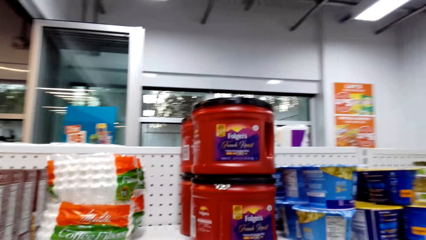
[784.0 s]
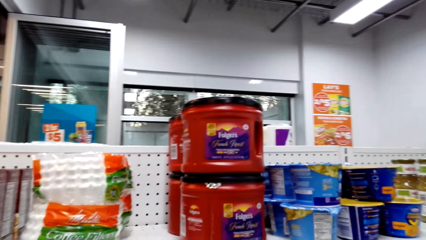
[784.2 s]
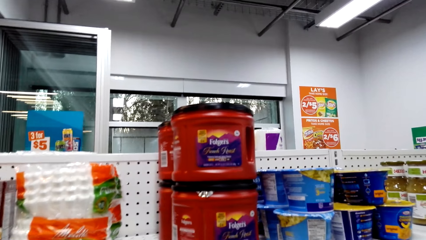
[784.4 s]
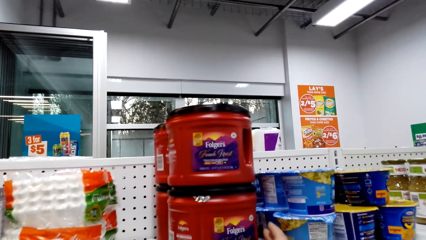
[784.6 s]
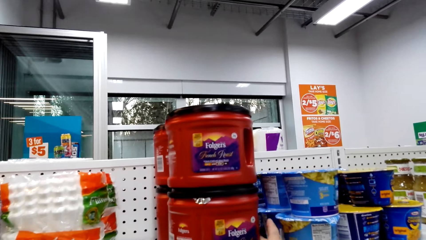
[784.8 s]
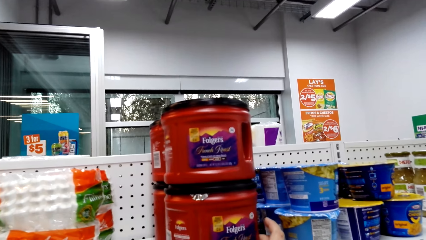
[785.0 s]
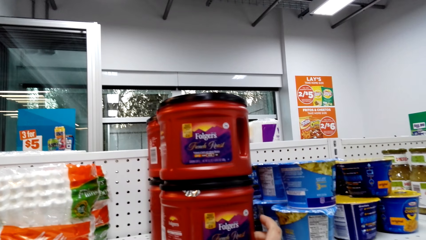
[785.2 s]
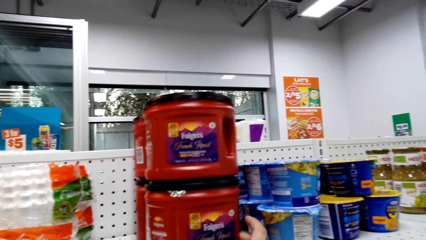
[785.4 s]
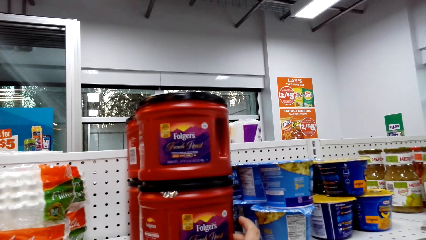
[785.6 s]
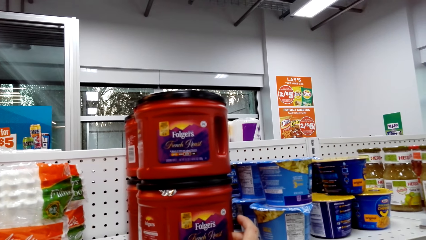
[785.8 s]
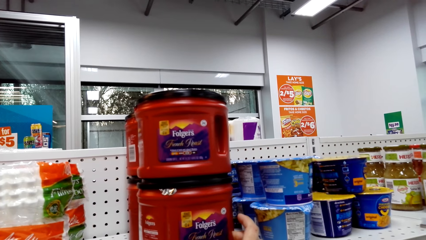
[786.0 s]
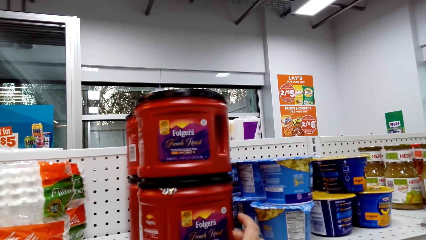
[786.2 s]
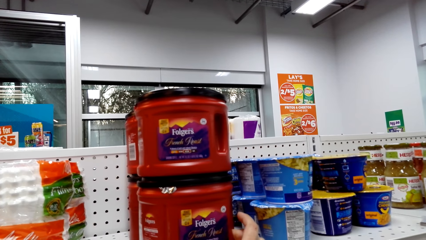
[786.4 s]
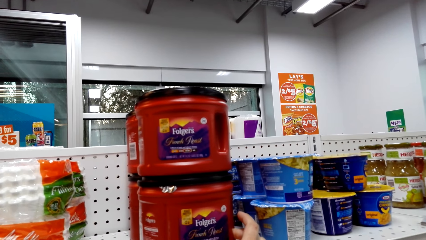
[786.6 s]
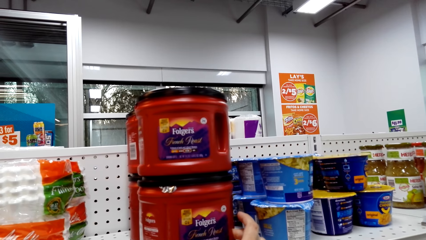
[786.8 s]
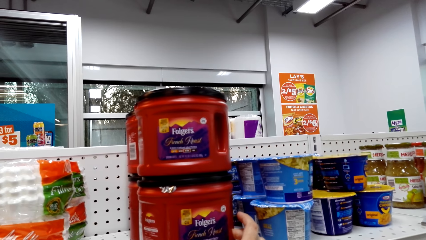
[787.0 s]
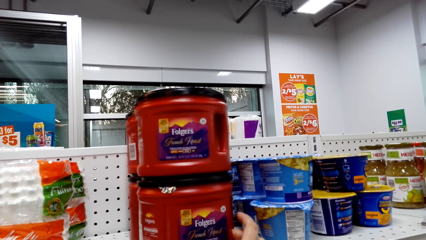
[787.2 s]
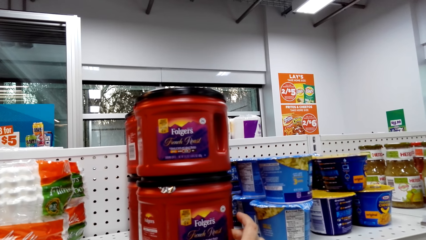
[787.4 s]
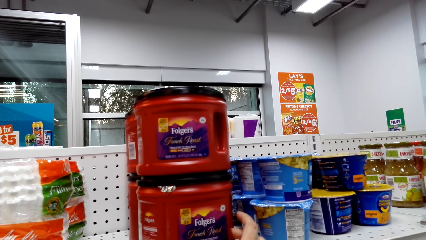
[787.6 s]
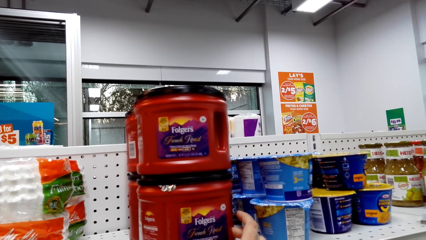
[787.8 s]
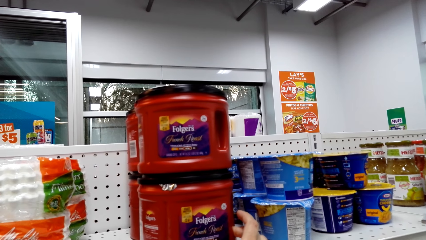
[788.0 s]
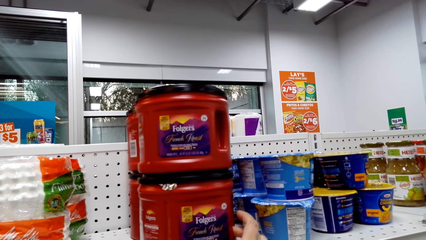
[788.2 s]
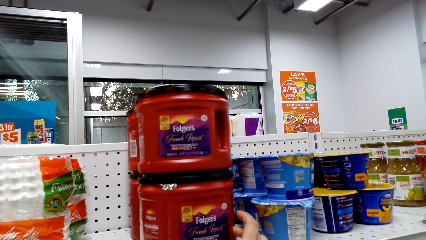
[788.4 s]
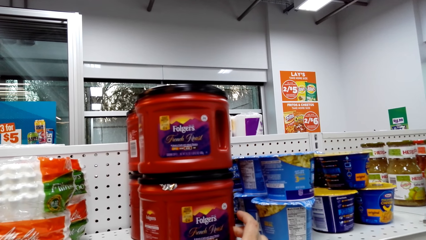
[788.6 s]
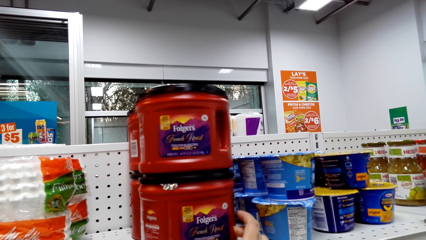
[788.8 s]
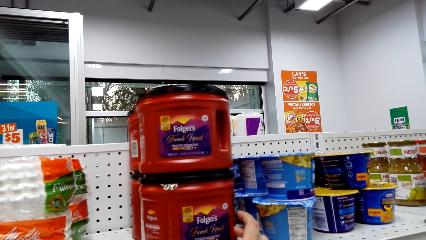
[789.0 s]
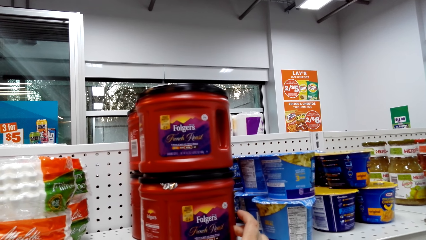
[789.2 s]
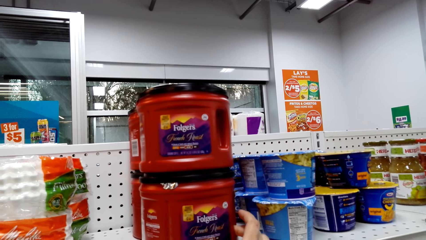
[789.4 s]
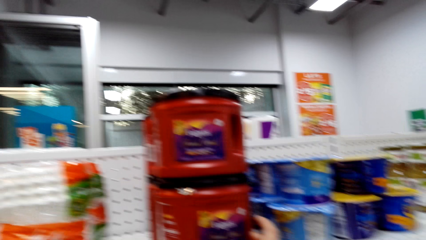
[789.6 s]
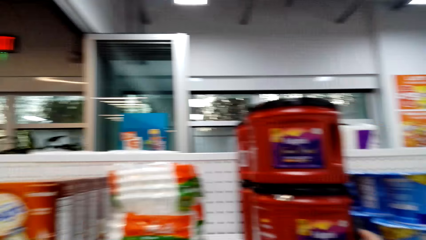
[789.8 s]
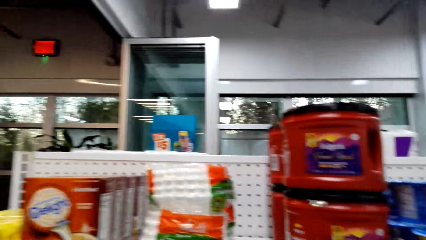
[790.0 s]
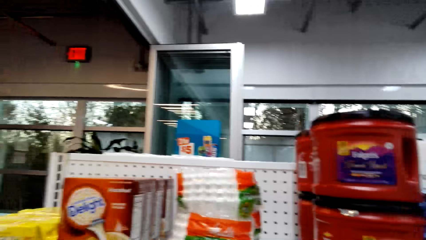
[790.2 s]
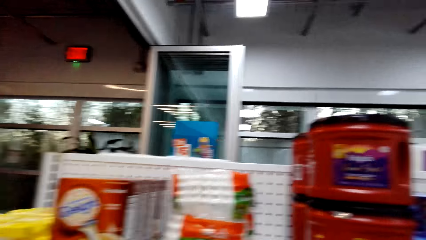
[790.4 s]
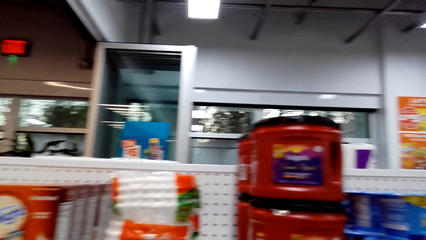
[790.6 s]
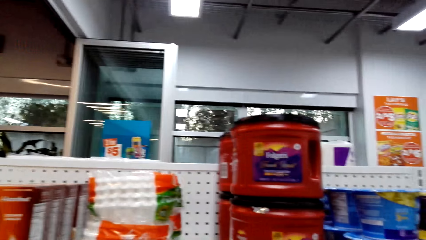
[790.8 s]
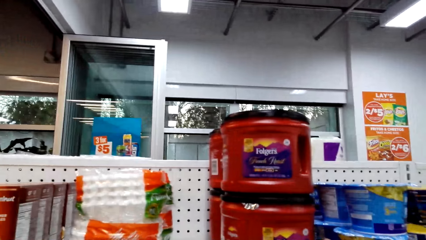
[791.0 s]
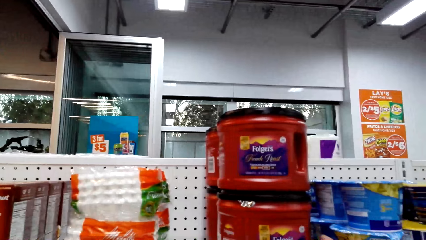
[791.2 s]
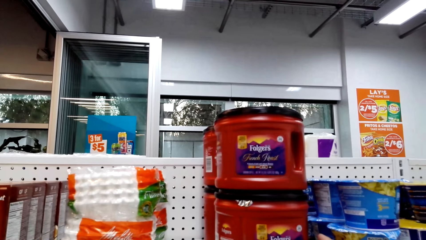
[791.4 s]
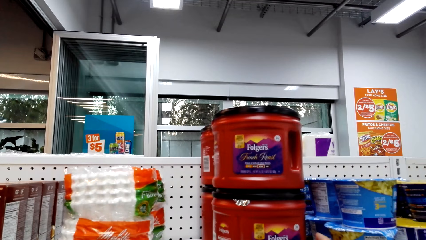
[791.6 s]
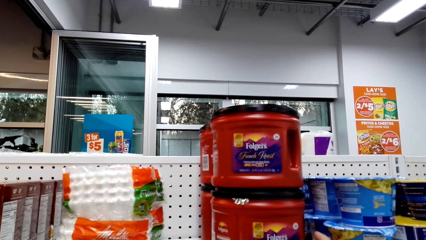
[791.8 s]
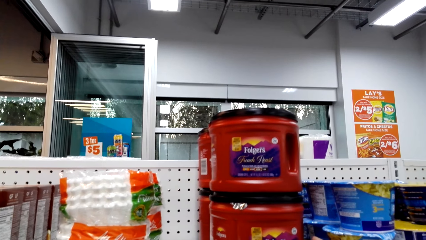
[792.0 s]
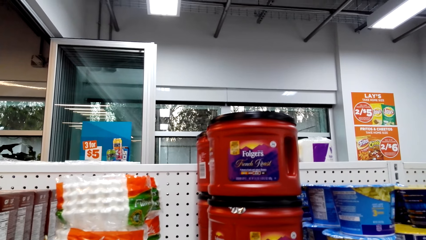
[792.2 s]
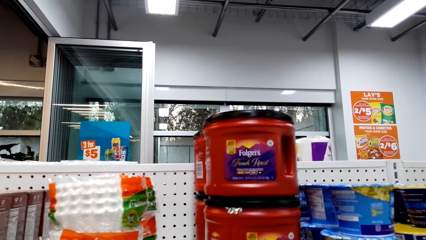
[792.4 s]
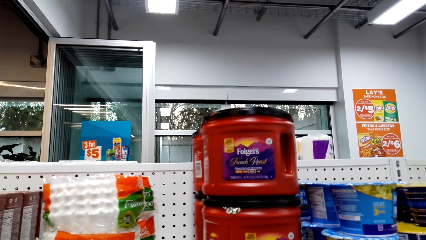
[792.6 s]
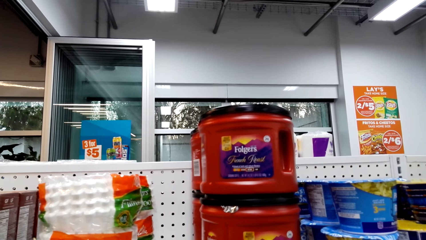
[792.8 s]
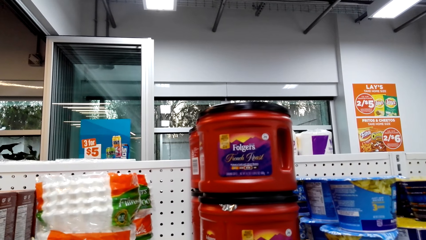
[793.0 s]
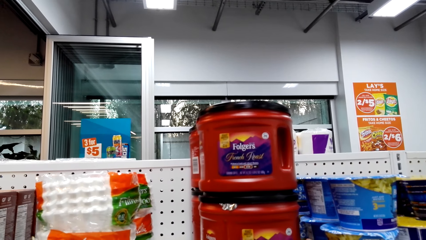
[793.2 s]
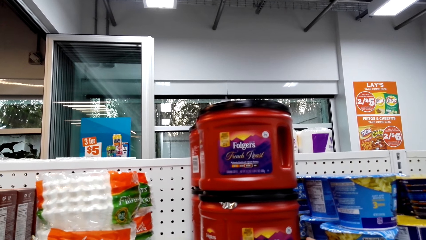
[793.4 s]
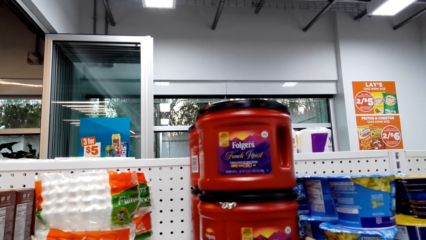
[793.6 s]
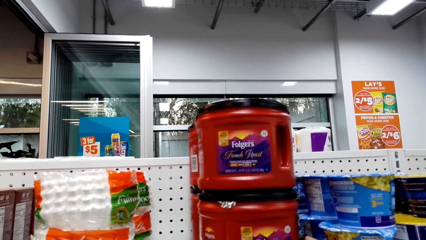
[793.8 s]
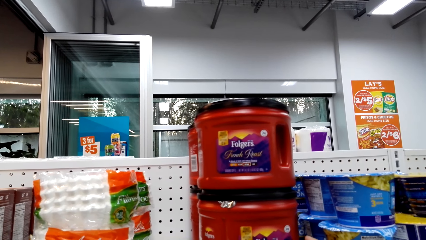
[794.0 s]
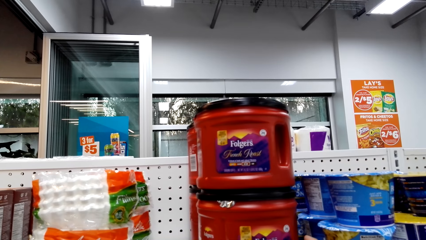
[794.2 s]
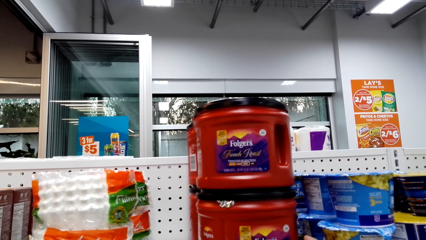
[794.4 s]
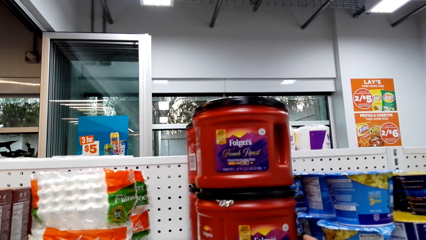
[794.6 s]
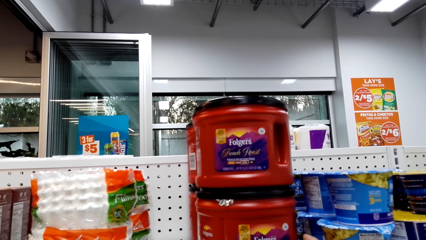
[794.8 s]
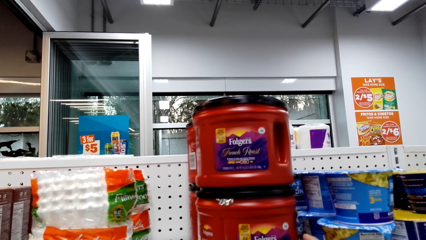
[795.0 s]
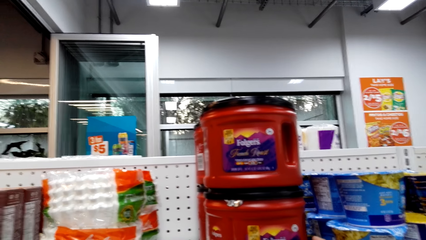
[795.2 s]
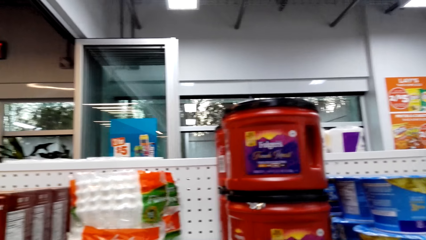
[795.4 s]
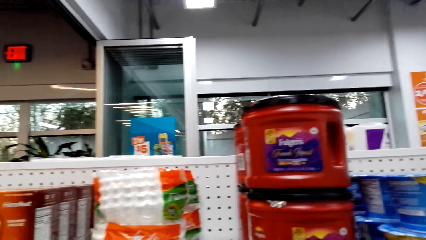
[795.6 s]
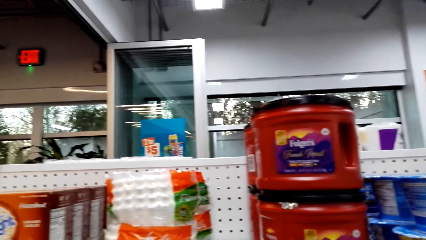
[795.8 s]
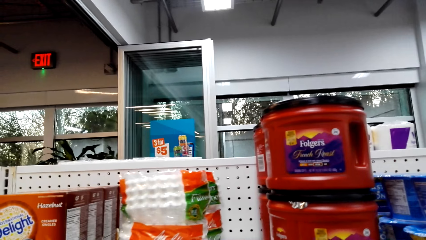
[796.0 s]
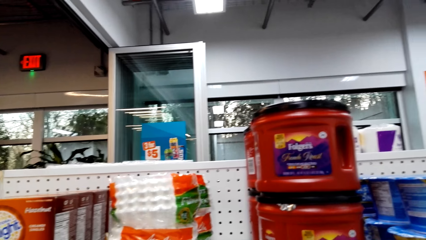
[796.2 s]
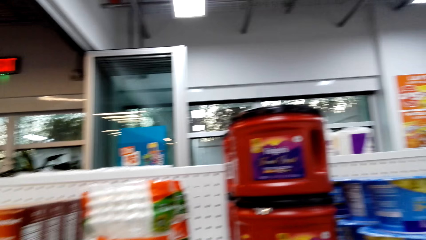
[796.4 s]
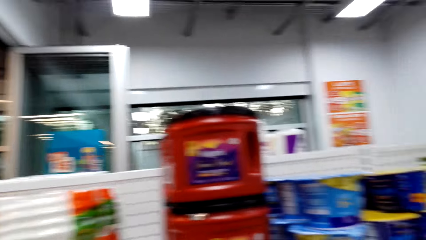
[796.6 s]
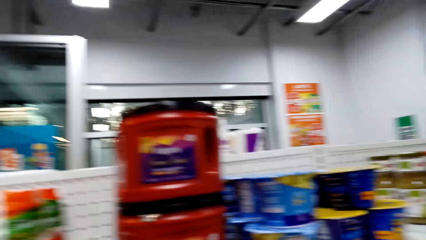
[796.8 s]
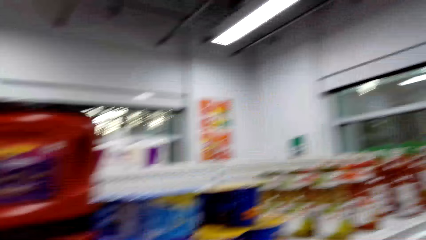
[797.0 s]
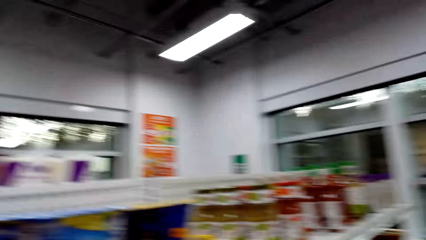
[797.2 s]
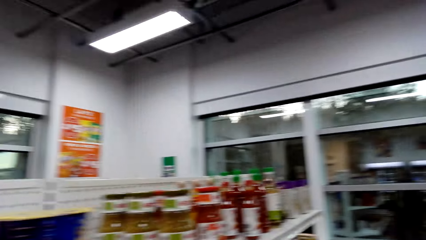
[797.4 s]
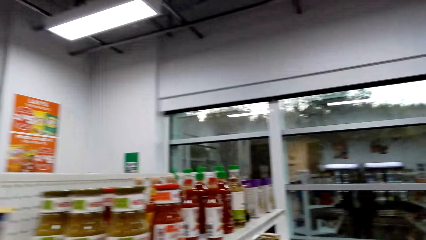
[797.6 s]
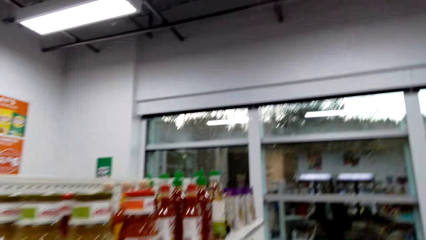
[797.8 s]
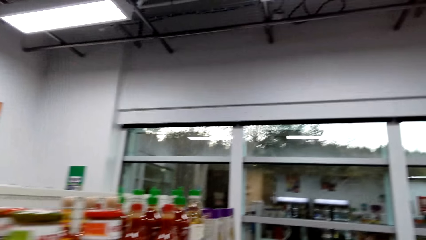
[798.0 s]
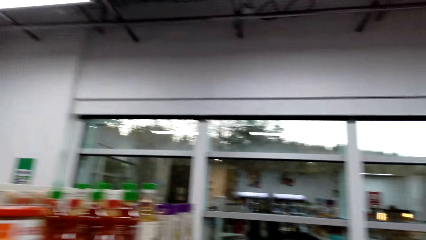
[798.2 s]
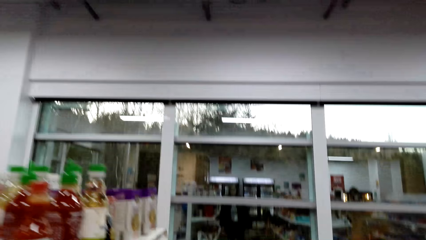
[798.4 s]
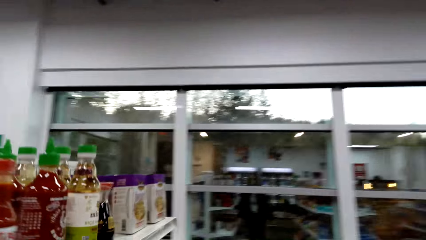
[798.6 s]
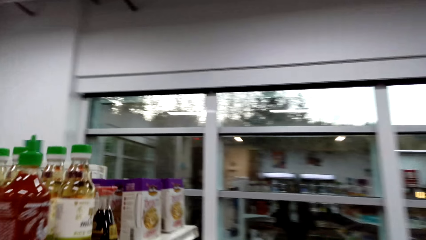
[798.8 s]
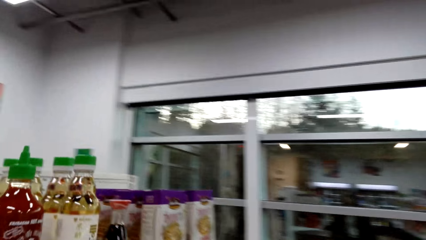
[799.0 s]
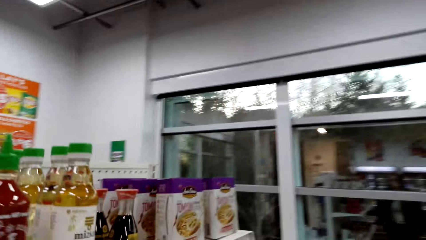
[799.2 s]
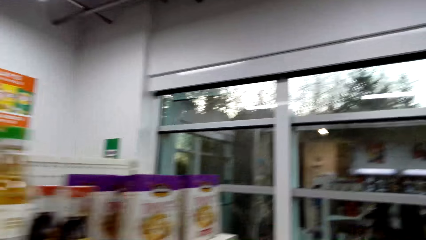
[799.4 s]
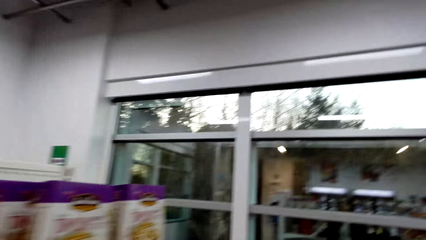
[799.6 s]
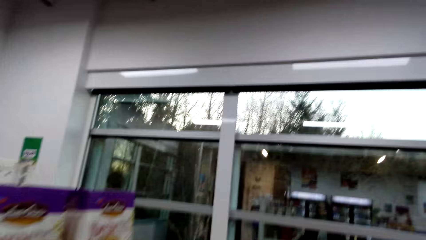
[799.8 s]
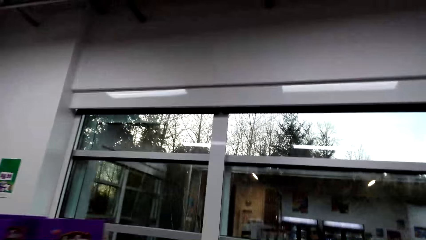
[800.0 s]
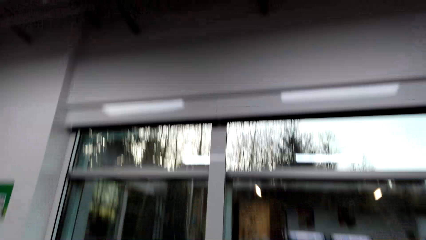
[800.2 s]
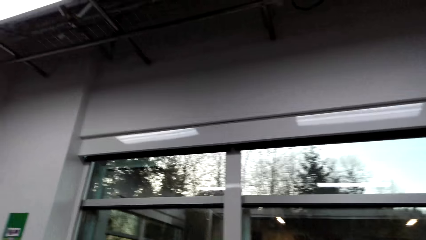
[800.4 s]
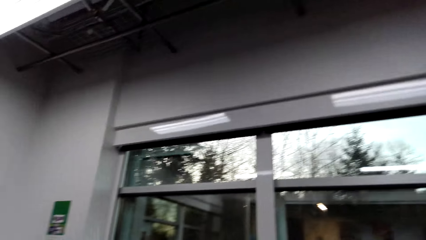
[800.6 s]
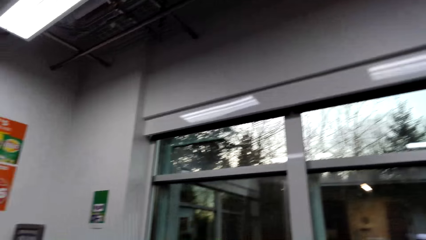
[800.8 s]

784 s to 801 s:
The camera wearer looks at the Folgers. They walk around.
